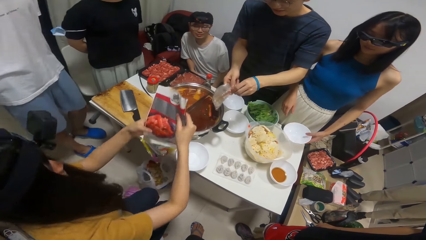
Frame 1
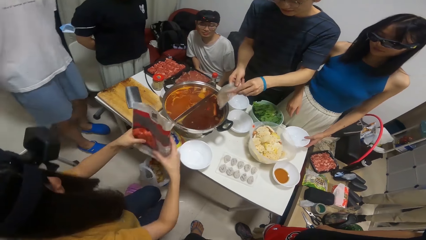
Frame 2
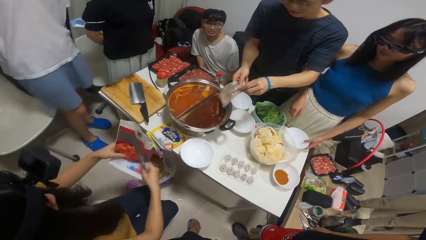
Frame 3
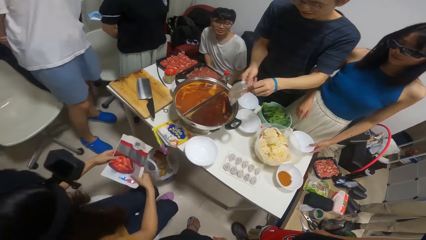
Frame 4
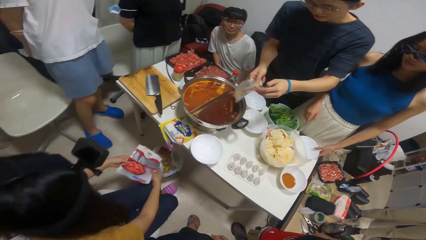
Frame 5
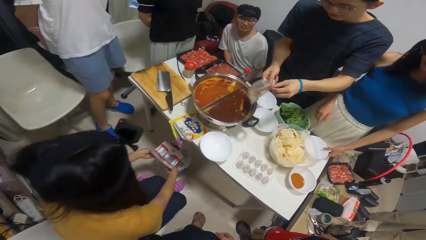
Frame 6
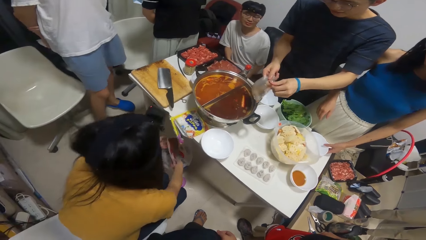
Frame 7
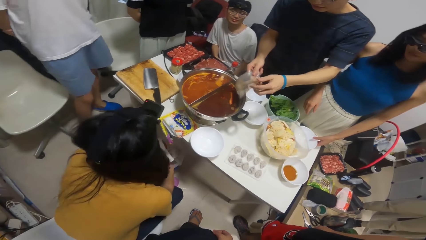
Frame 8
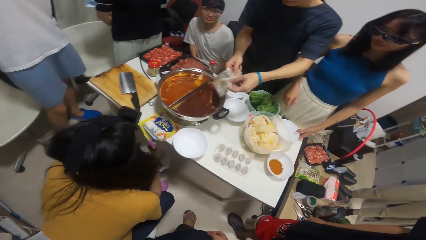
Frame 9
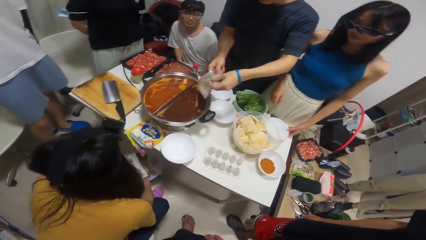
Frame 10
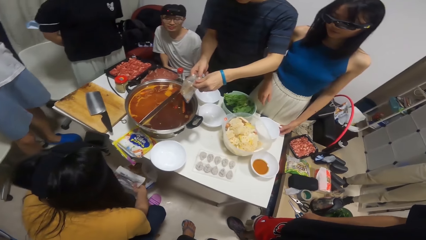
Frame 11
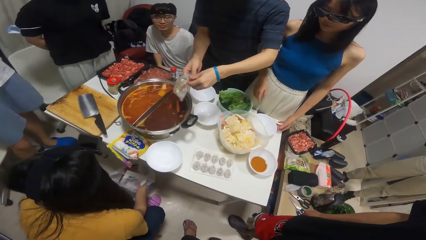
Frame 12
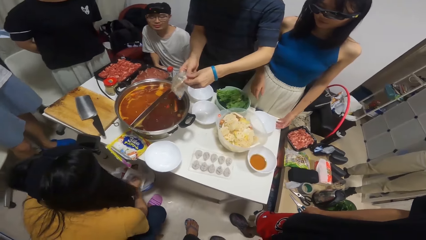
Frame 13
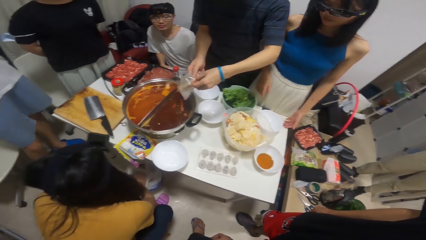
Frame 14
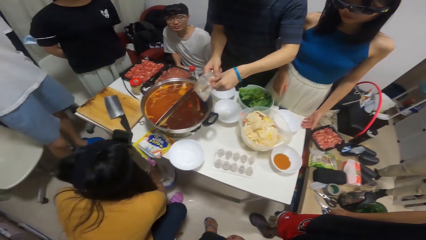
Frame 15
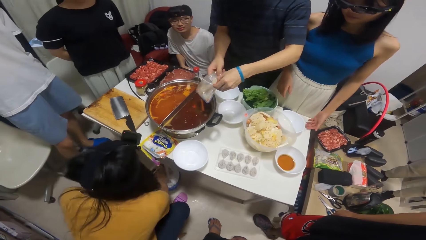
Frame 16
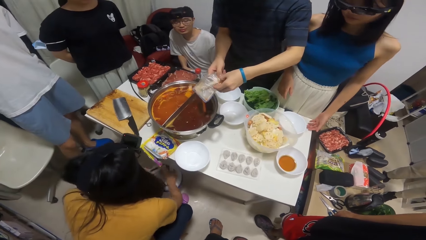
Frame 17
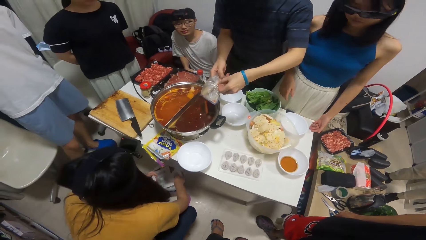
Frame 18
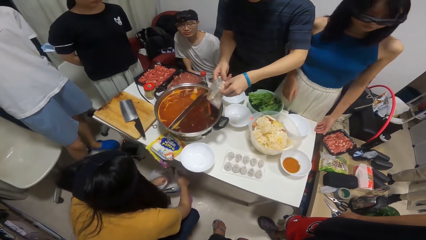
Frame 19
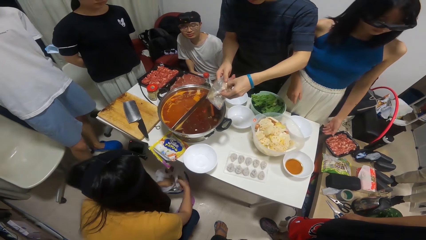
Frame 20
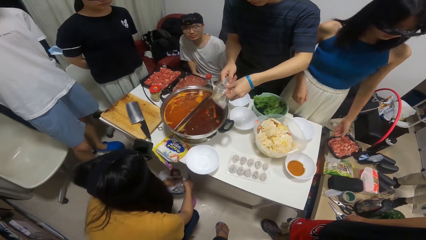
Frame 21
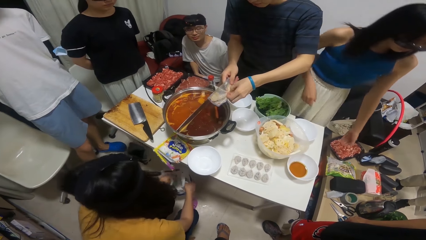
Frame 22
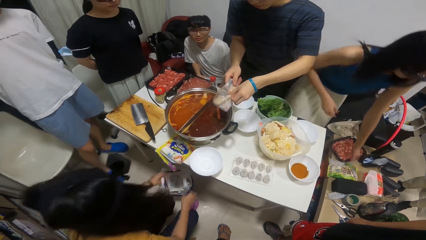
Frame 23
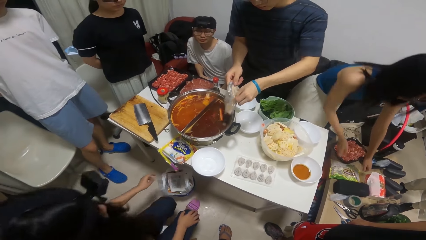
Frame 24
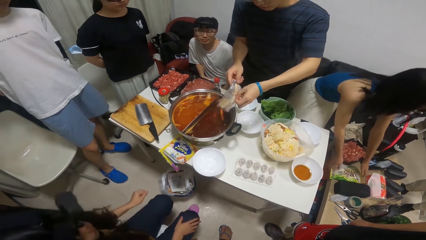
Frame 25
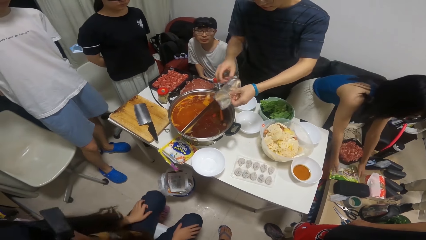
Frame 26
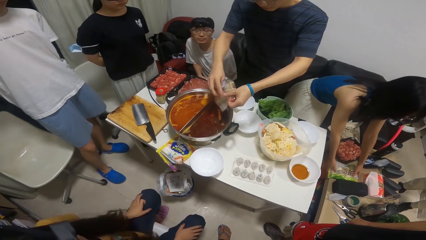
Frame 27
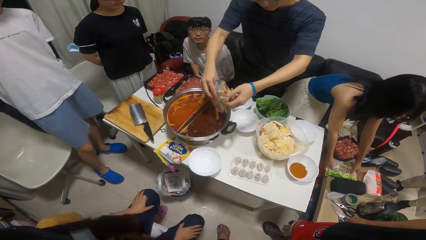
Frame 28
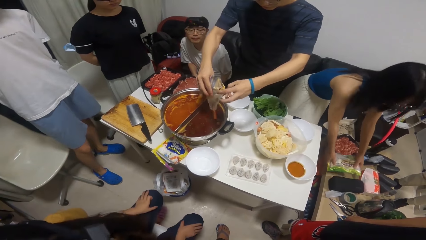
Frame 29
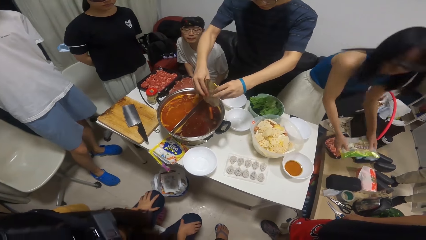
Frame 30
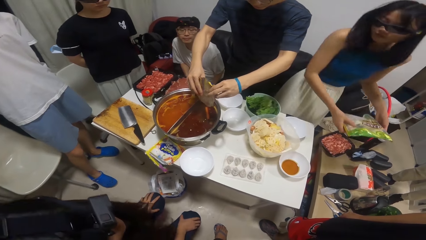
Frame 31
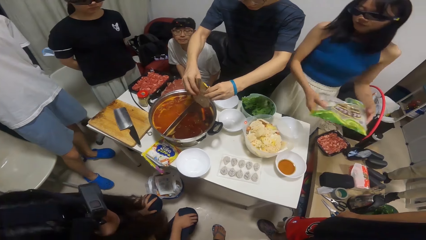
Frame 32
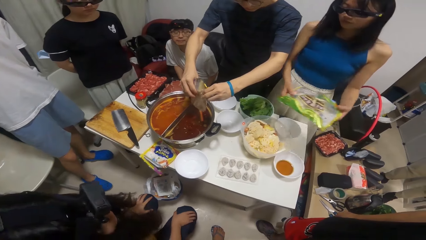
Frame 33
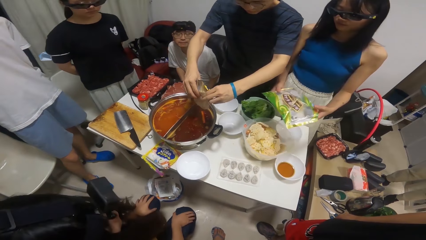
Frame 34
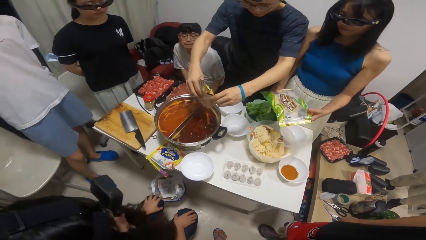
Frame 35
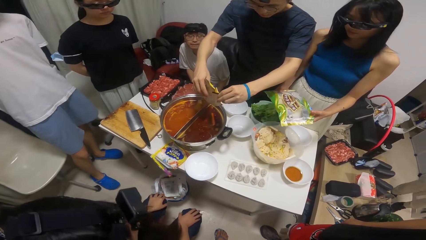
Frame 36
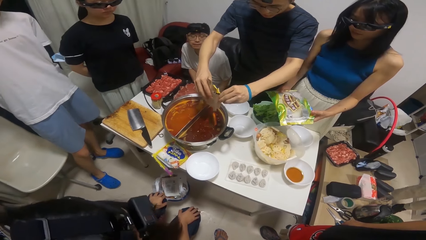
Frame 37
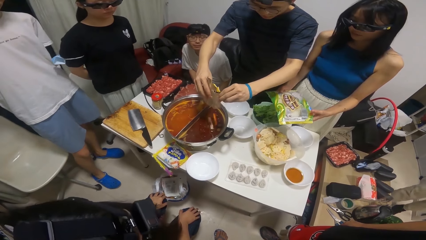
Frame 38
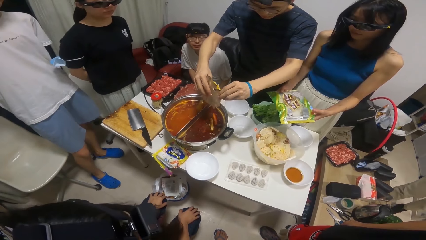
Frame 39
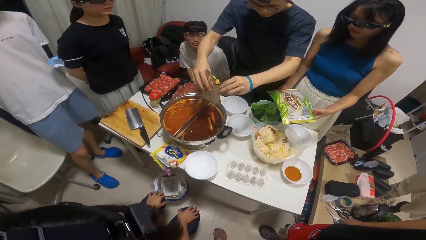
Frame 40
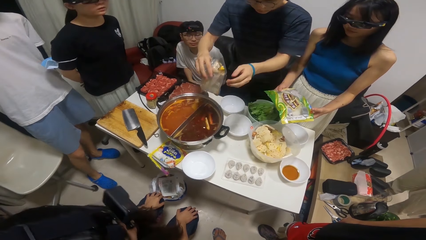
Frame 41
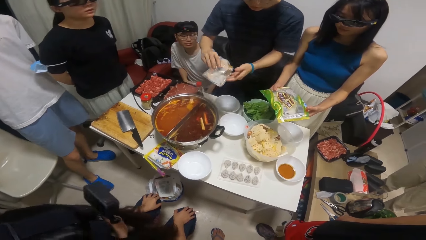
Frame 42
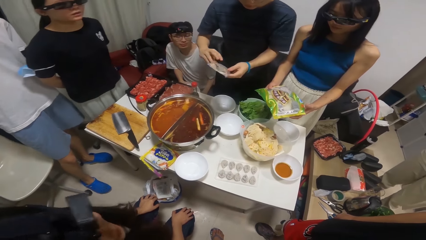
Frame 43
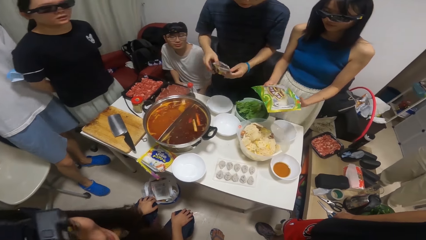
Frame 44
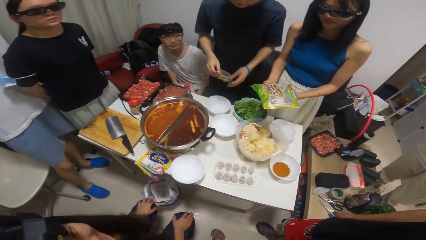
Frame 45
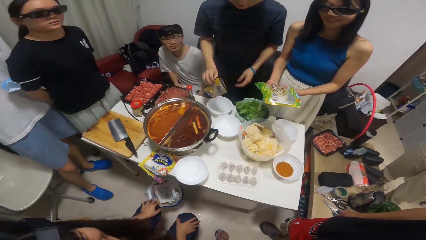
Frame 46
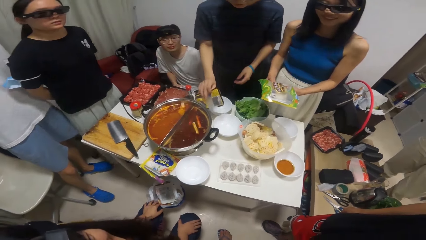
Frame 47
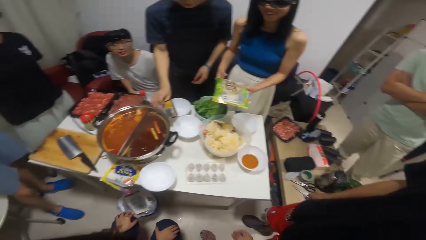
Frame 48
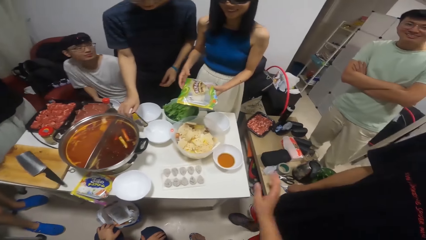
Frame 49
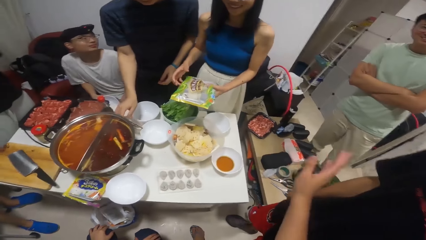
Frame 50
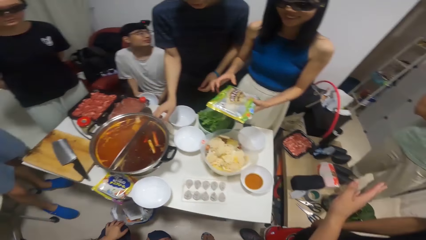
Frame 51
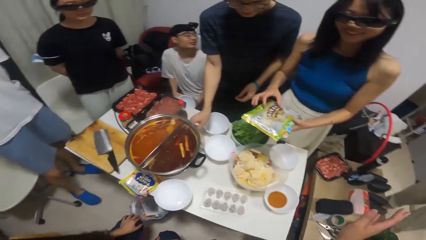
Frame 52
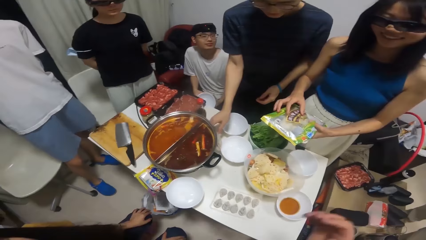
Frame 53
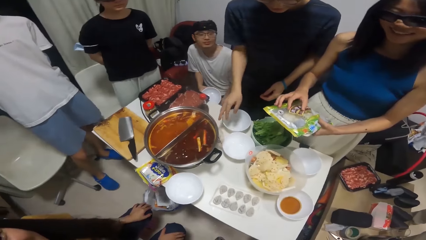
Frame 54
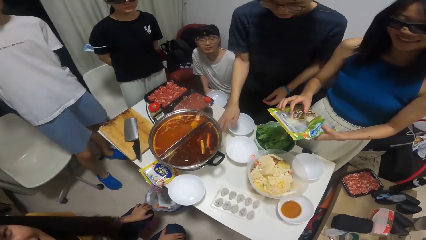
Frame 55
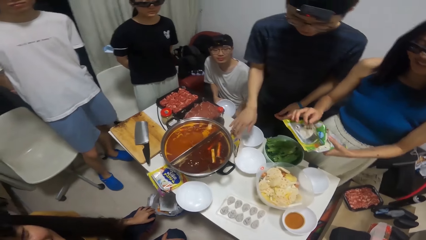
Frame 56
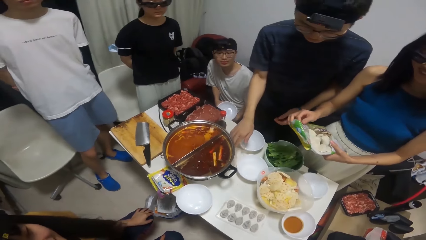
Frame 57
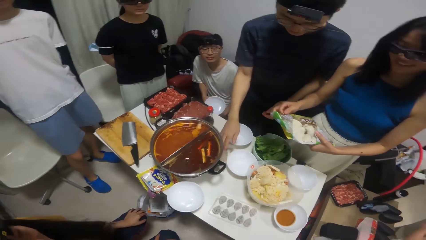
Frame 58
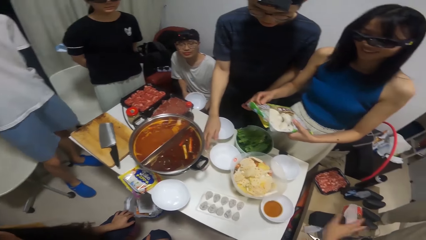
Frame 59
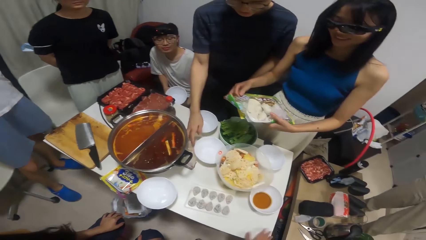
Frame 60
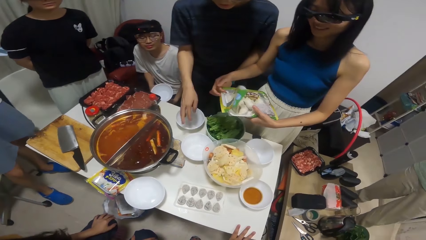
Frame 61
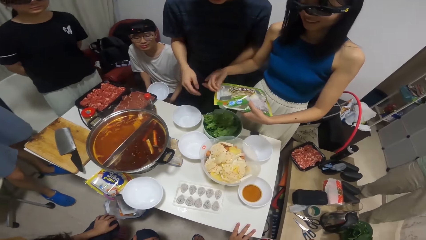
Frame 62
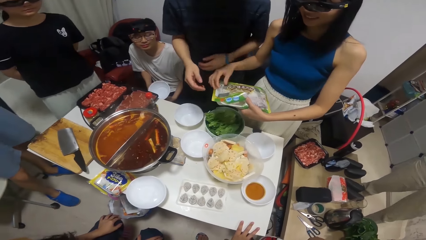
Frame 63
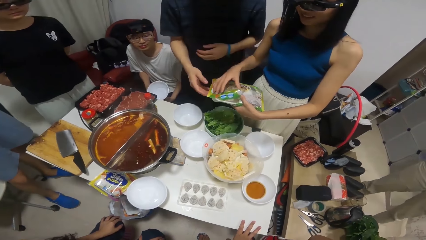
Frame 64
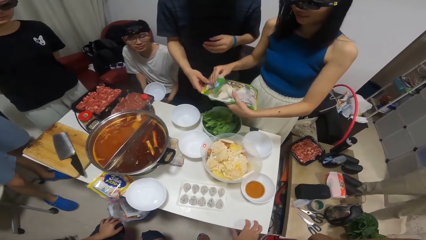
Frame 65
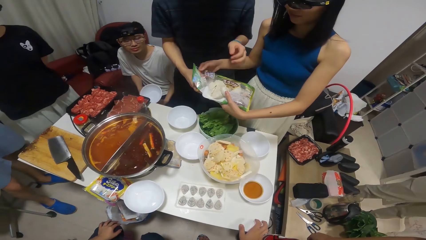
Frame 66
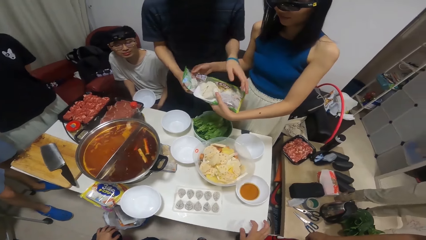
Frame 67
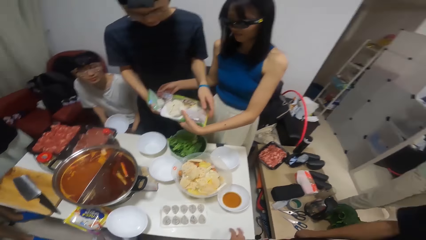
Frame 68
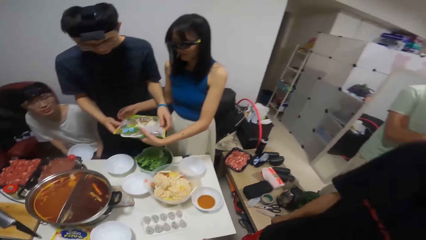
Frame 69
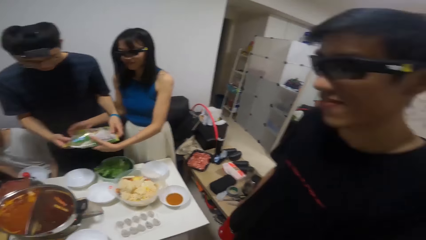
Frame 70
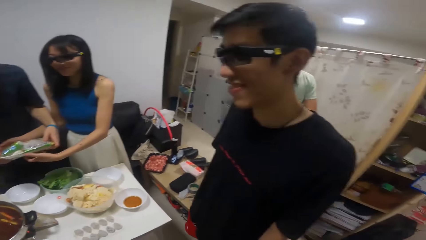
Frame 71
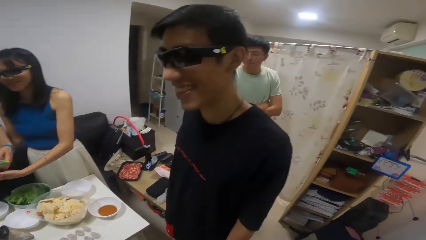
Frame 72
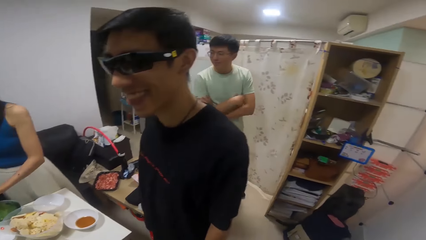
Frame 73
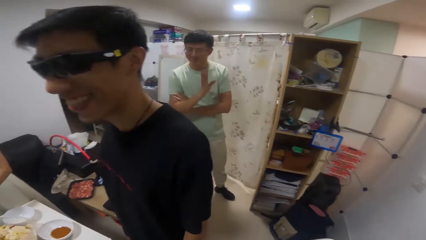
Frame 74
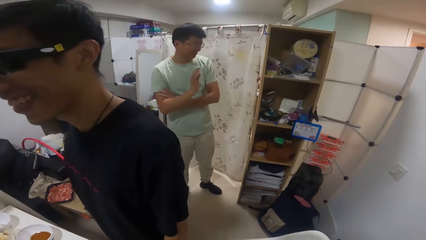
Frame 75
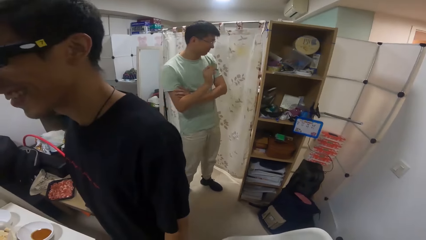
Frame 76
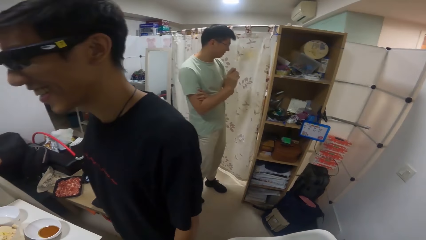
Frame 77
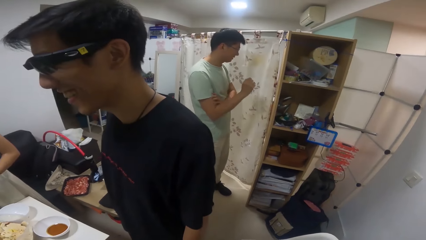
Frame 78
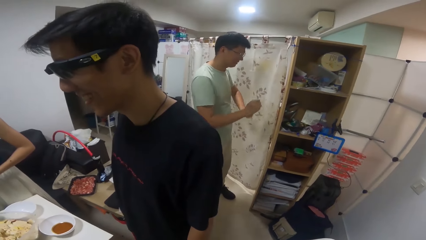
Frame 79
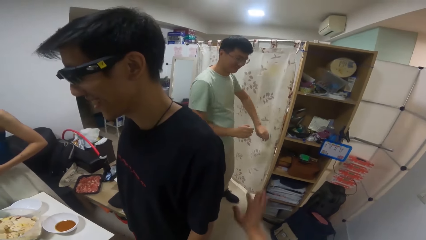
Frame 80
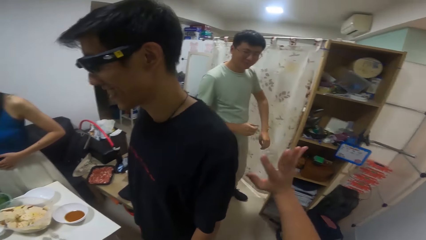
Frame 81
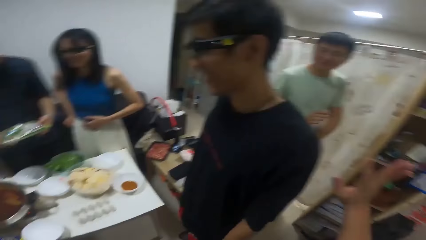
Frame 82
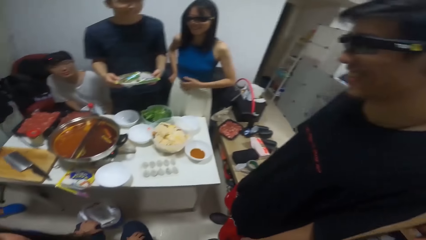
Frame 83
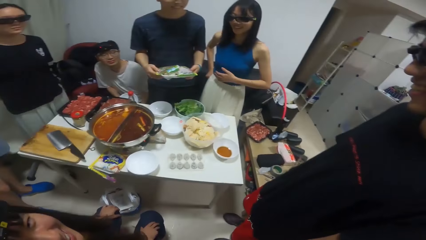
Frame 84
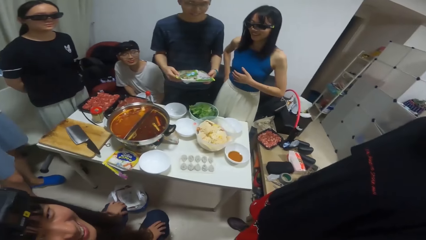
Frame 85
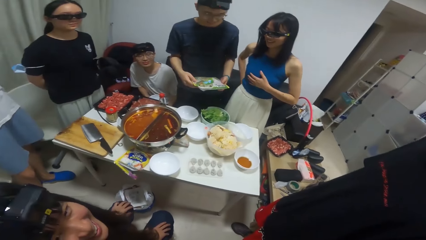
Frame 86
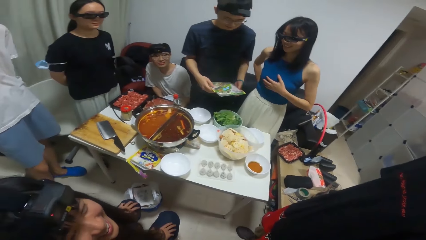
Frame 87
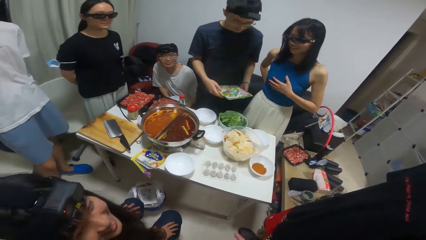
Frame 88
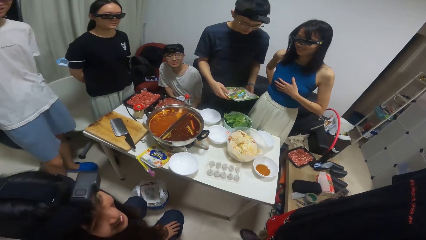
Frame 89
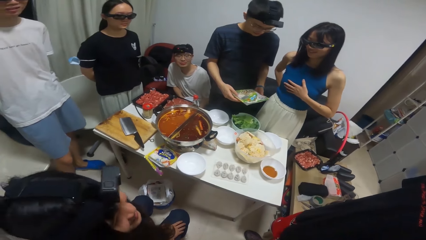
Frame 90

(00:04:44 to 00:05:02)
The woman drops the plate in her hand on the table. Another woman drops the tomato sachet in the waste bin with her hands. Another woman puts the packet of puree into a trash can. Another woman takes a packet of noodles from the stool. A man places the packet of carrot on the table. He places the packet of carrot on the table again. The man collects the packet of noodles from the woman. The camera wearer talks to a man.
